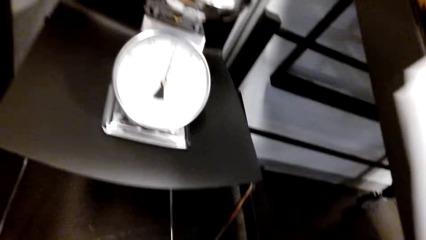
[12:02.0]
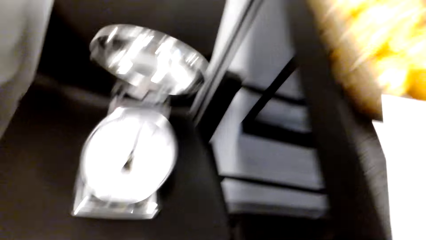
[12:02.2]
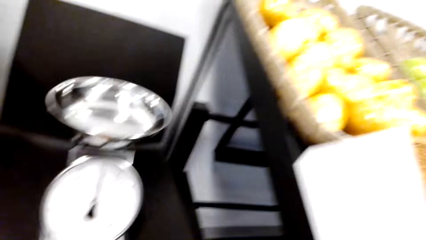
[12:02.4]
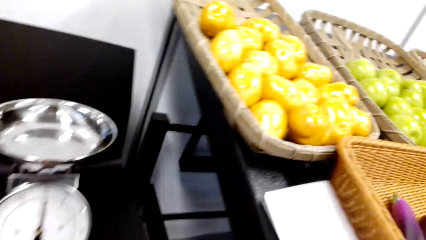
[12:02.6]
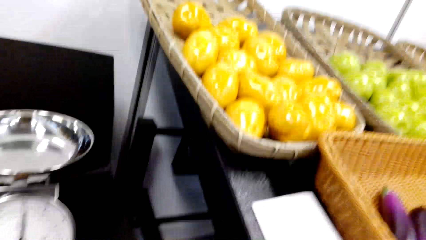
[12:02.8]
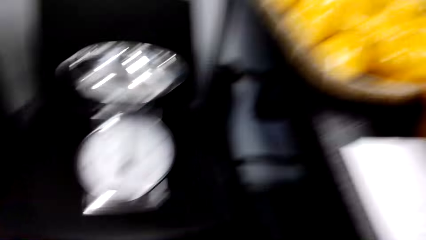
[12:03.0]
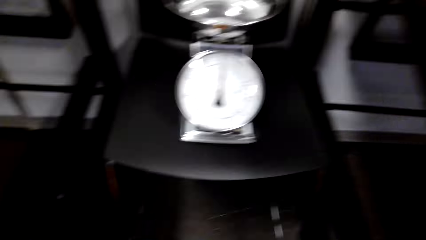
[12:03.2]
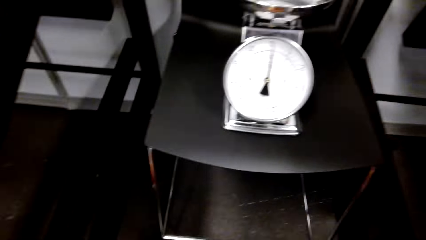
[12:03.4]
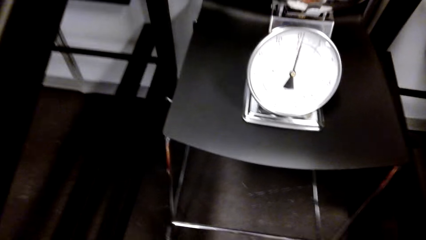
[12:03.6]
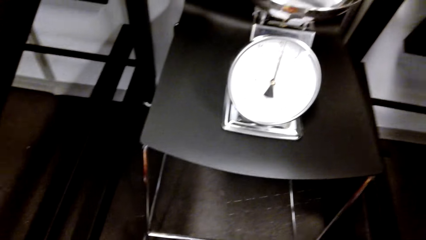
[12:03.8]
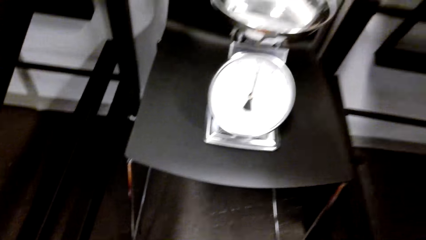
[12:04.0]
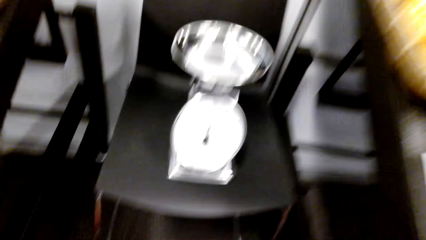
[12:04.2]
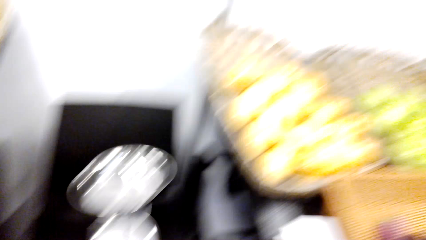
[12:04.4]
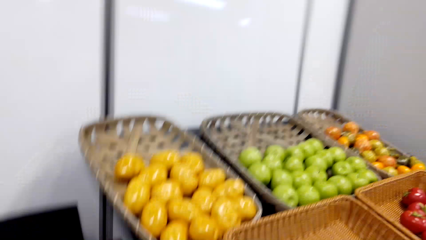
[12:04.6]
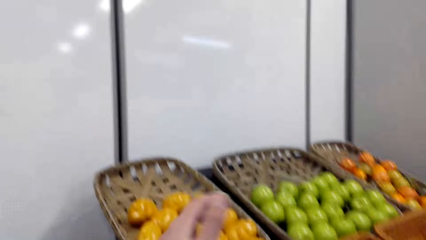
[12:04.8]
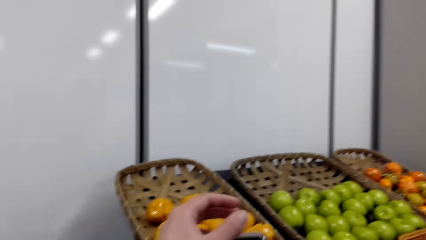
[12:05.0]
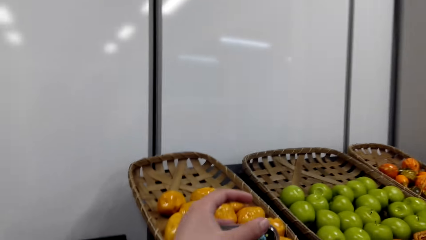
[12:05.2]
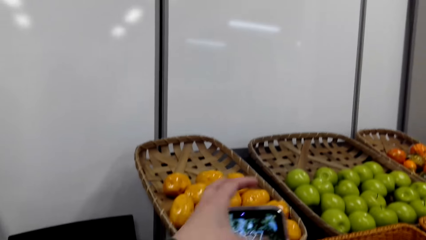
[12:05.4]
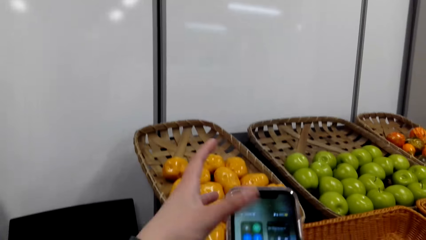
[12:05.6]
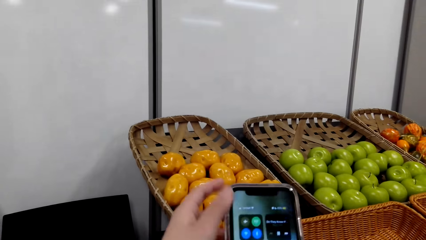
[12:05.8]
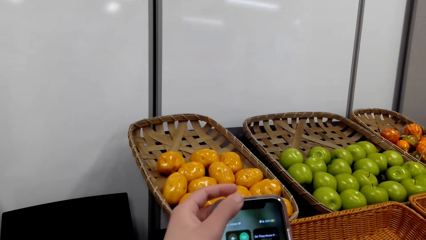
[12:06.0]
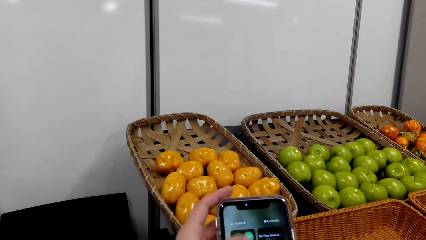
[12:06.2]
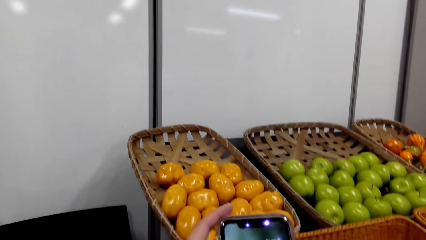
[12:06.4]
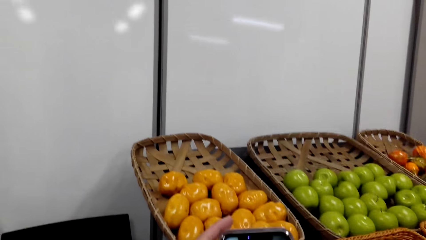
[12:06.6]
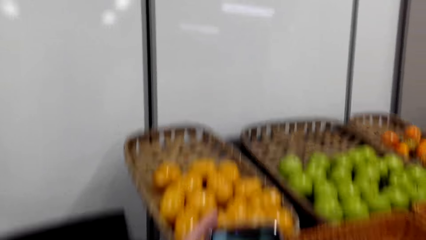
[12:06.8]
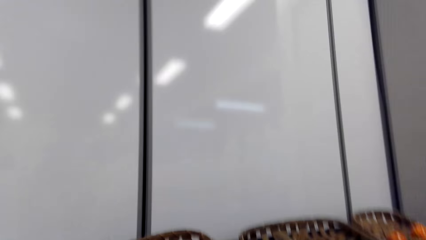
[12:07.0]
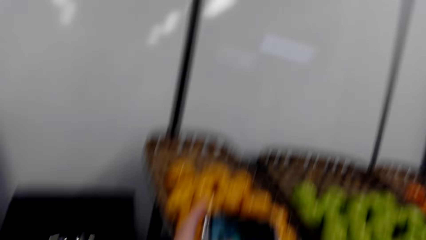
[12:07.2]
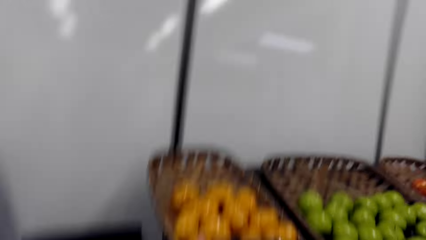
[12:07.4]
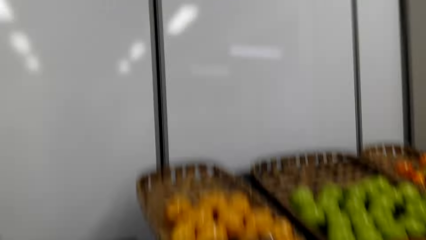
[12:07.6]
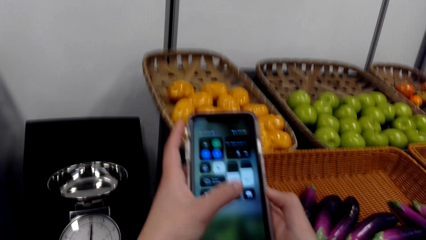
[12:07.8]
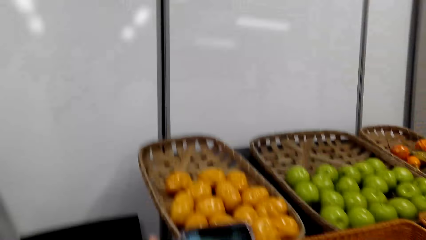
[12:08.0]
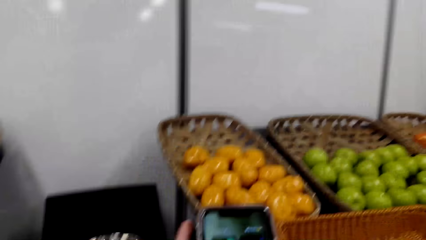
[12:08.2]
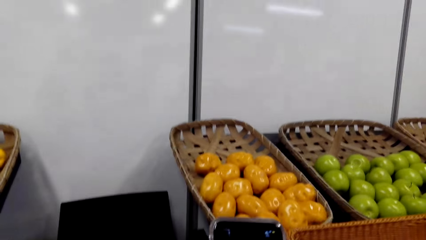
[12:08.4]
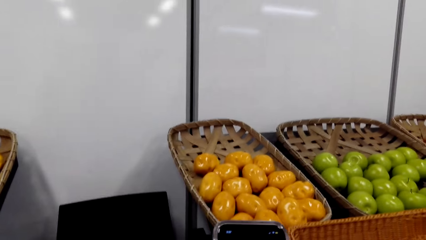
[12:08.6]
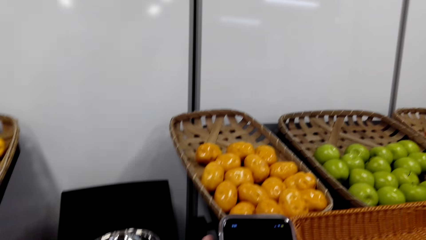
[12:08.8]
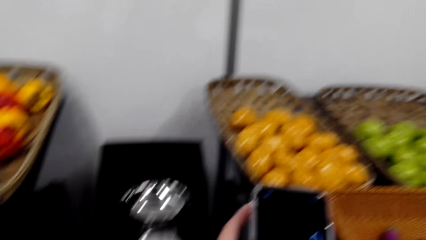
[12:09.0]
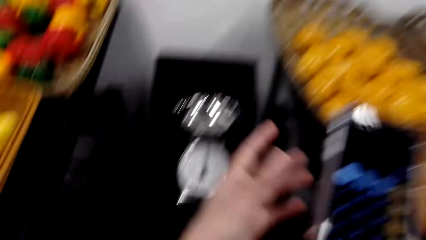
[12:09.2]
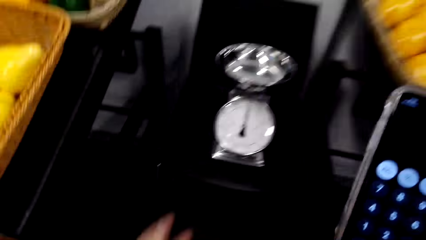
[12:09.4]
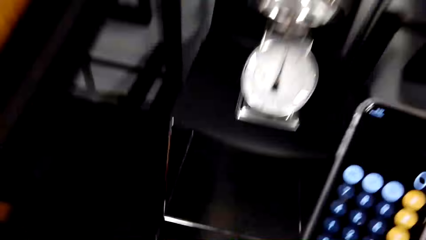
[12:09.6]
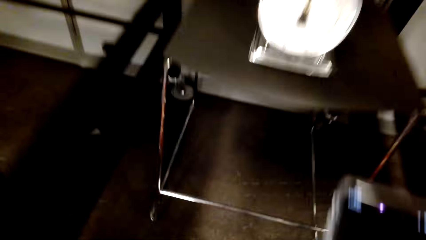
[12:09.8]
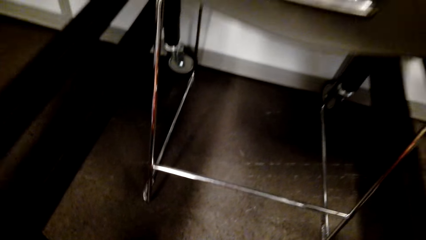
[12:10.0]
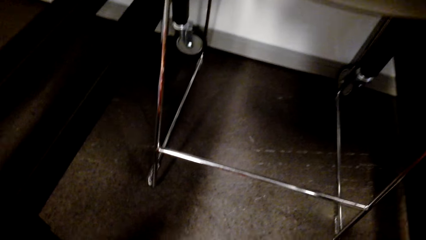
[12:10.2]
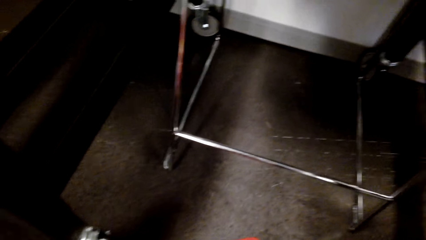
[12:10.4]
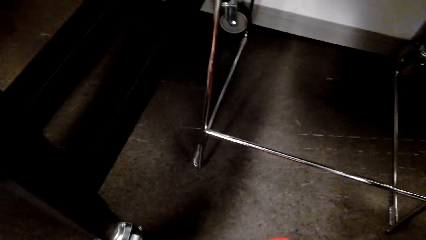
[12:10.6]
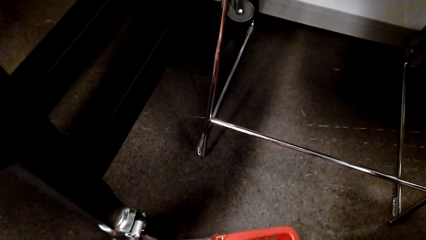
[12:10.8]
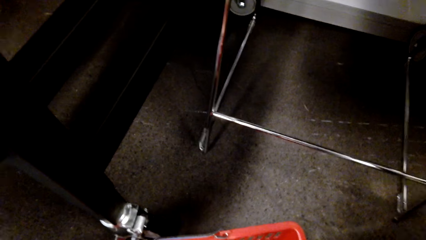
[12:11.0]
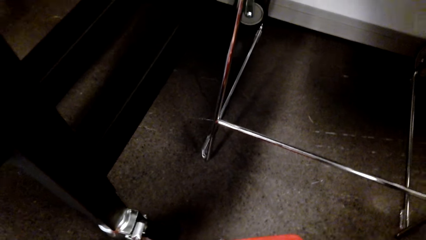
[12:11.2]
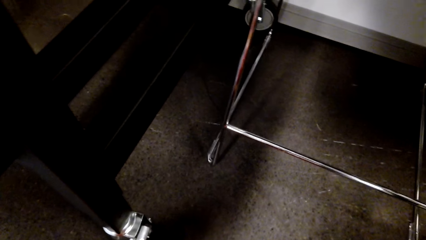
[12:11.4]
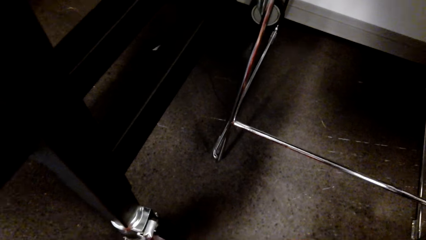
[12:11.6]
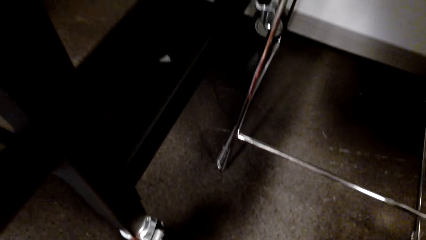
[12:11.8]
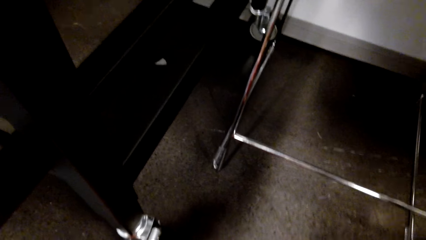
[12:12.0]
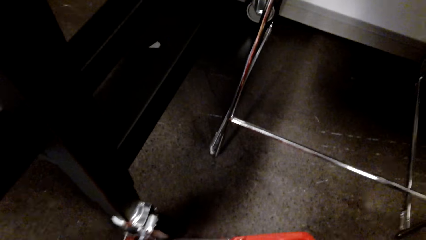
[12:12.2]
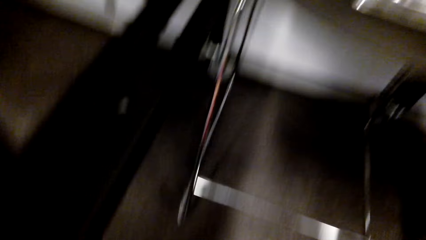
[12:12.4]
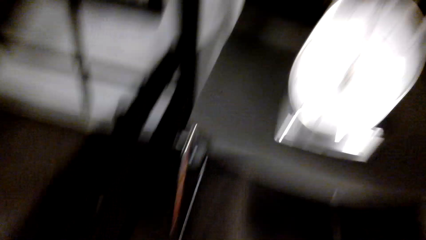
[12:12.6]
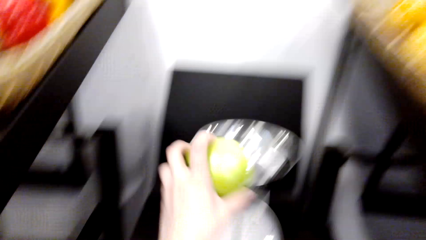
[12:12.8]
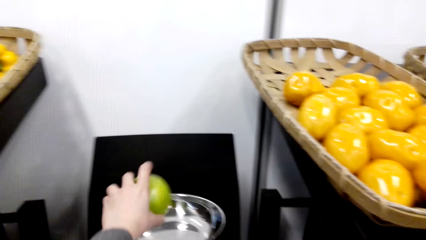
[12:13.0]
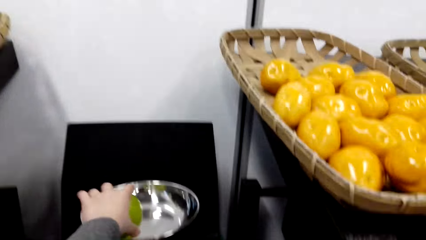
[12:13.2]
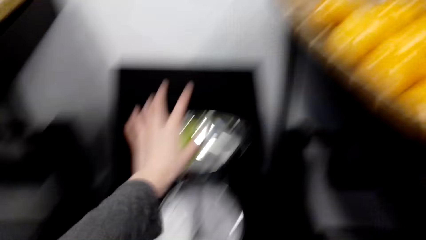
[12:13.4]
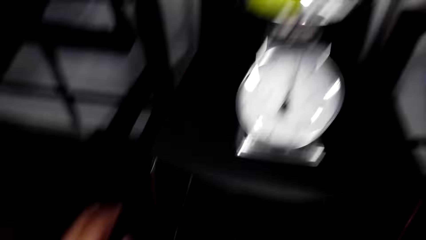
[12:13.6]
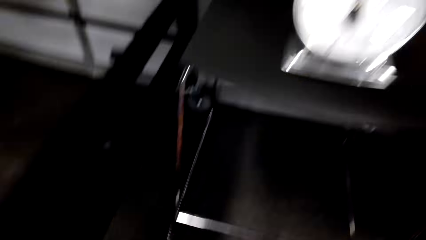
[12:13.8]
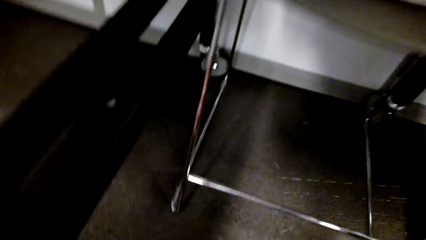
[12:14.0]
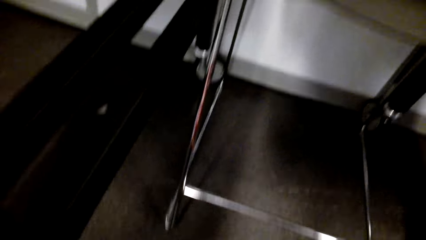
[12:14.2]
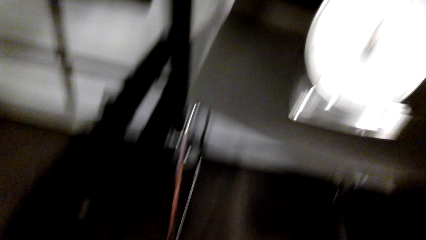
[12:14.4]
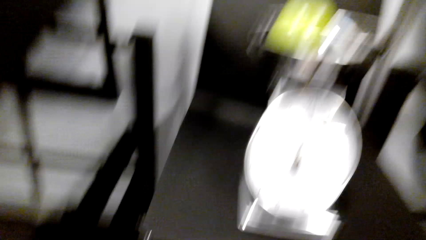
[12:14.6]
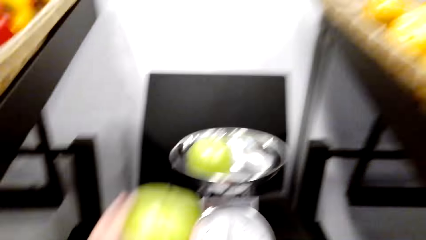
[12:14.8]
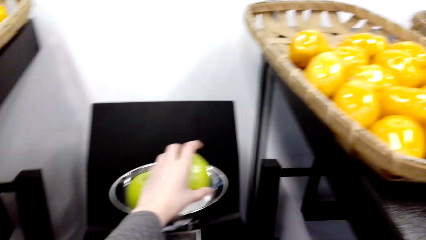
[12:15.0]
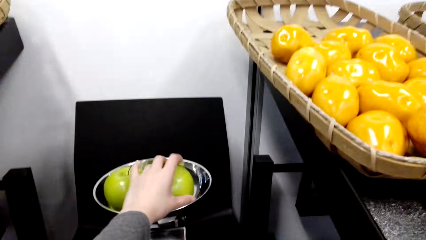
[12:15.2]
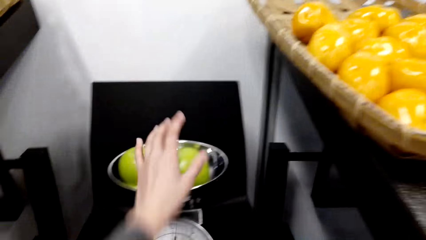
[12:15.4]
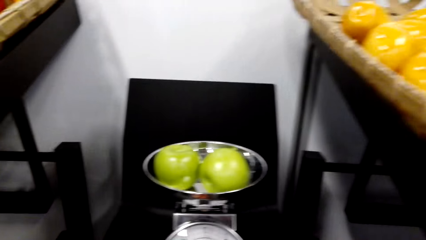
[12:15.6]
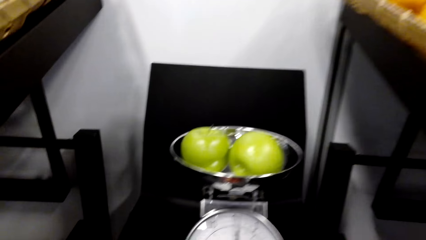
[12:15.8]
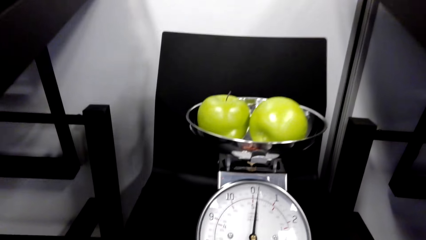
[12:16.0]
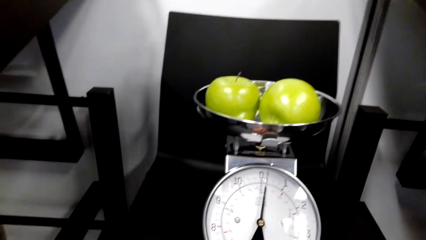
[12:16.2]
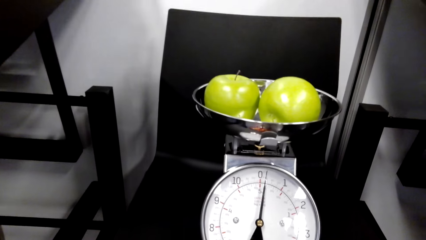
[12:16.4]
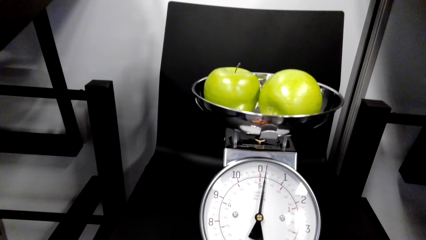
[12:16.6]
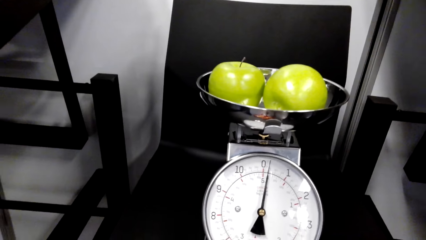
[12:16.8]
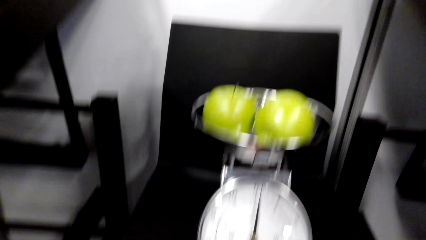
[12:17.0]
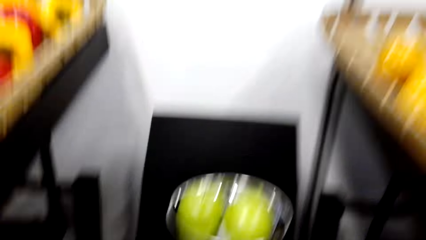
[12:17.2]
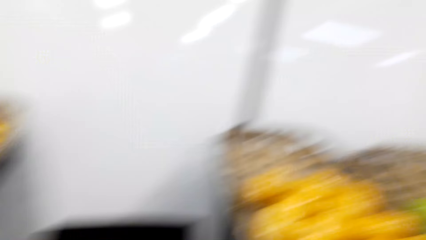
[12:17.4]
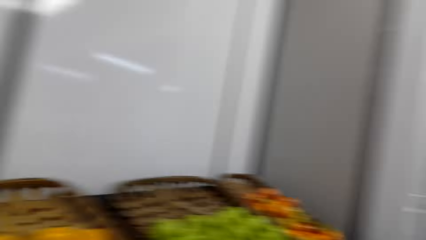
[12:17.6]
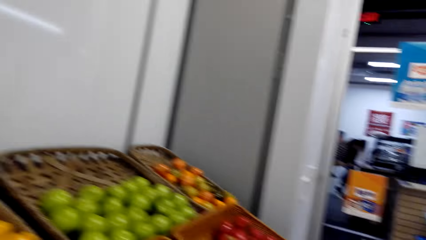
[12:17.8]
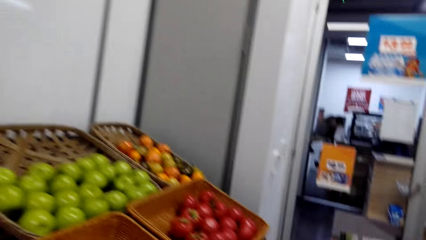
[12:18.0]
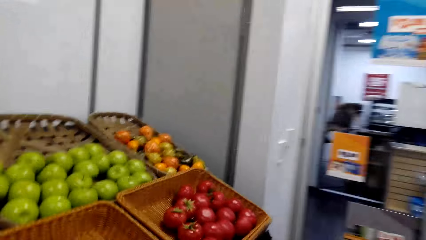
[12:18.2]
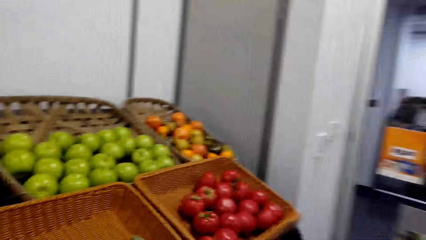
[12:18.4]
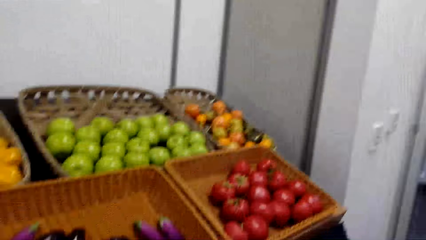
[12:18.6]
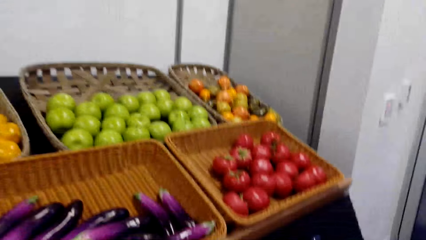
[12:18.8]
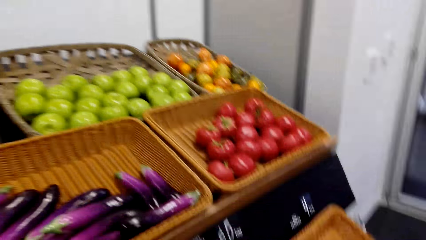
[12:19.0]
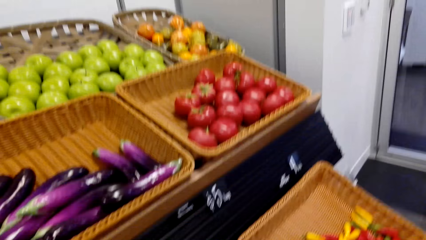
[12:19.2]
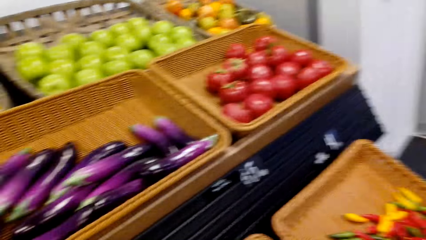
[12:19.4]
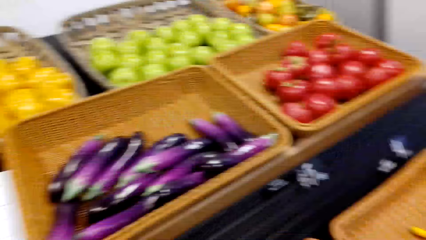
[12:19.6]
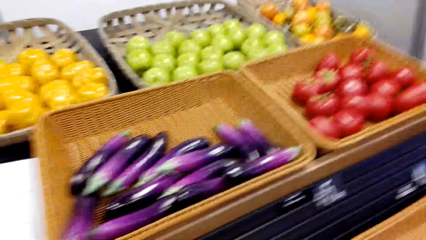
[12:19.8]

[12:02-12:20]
The camera wearer holds a piece of paper. They look around a grocery store. They operate a mobile phone. They look around the grocery store. They put an apple on a weighing machine. They pick up an apple from a basket. They put the apple on the weighing machine. They look around the grocery store. They walk around the grocery store.
